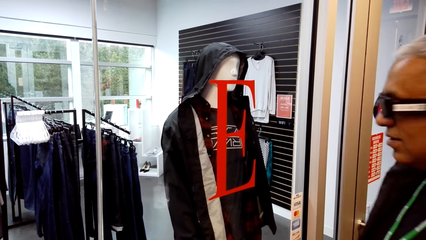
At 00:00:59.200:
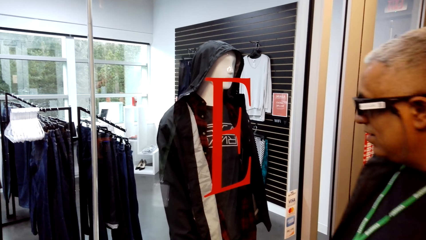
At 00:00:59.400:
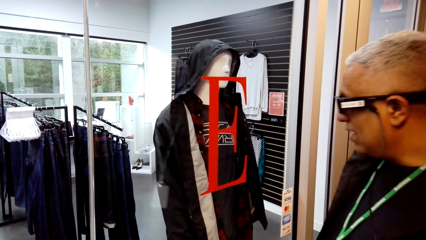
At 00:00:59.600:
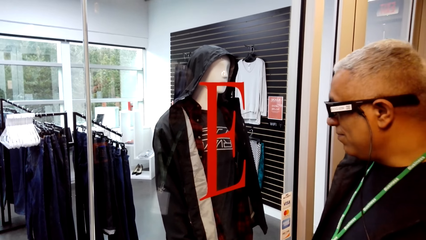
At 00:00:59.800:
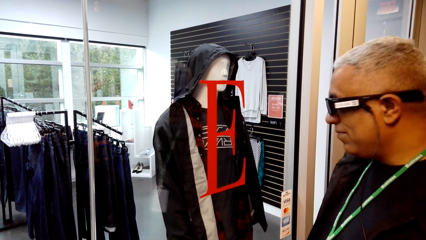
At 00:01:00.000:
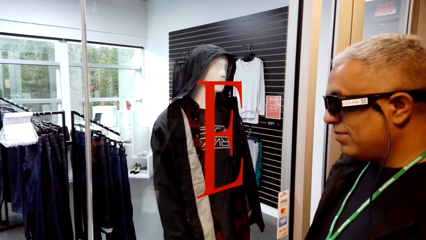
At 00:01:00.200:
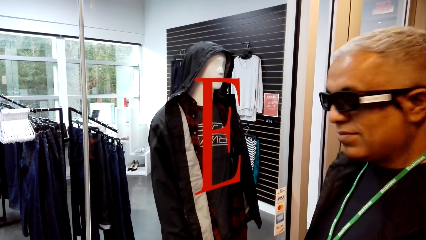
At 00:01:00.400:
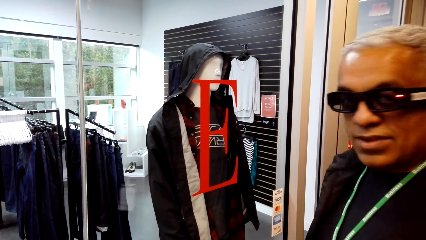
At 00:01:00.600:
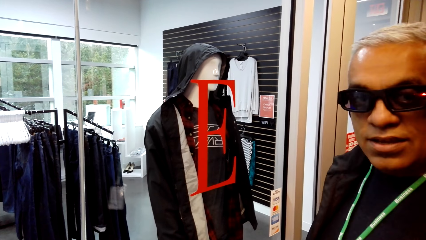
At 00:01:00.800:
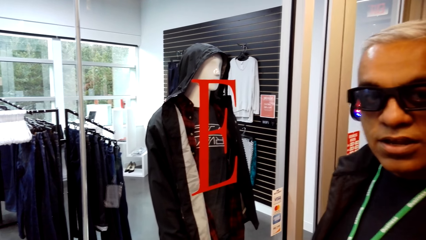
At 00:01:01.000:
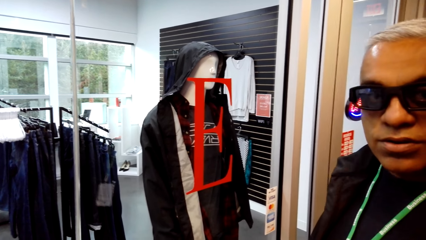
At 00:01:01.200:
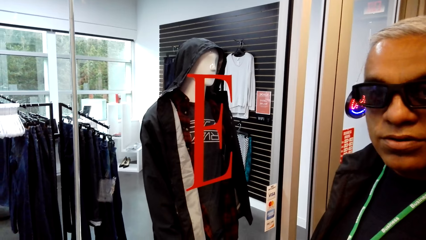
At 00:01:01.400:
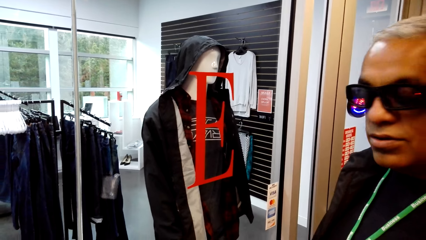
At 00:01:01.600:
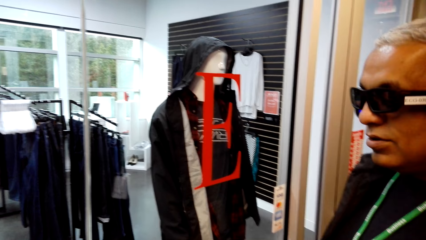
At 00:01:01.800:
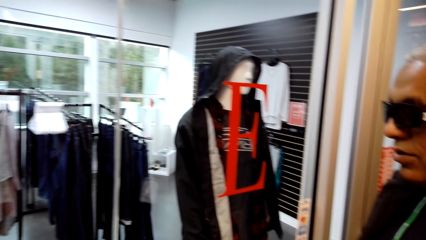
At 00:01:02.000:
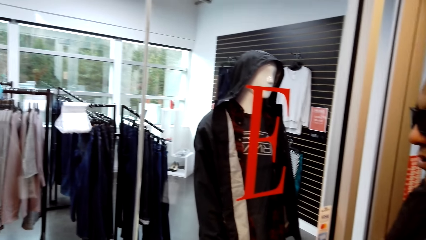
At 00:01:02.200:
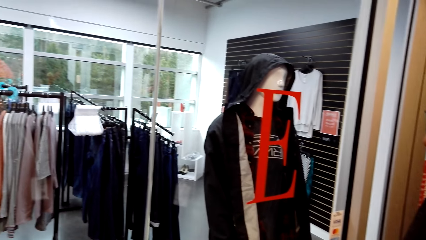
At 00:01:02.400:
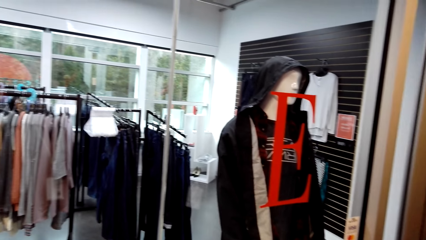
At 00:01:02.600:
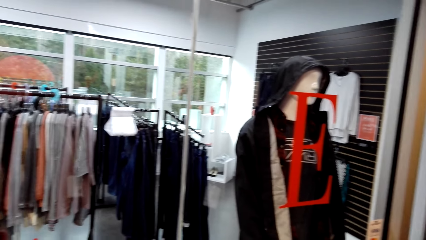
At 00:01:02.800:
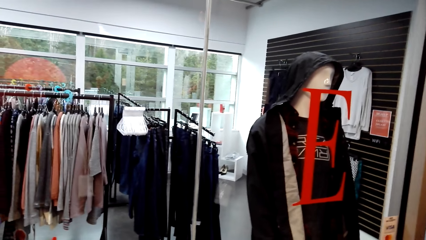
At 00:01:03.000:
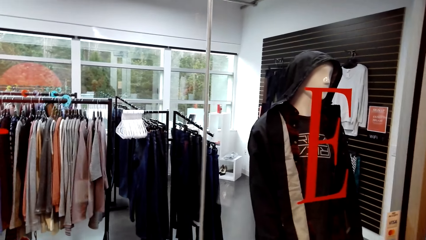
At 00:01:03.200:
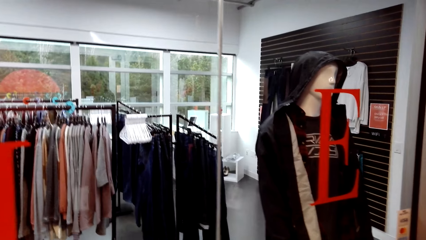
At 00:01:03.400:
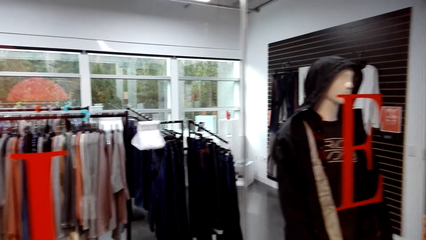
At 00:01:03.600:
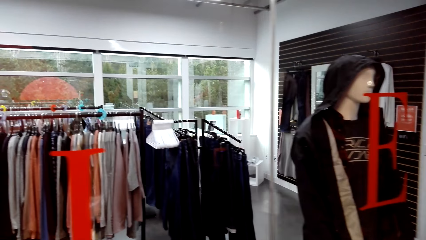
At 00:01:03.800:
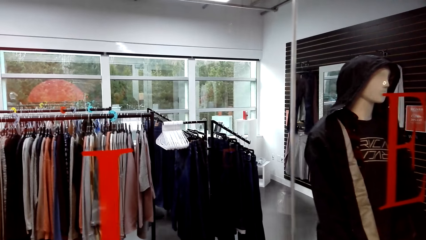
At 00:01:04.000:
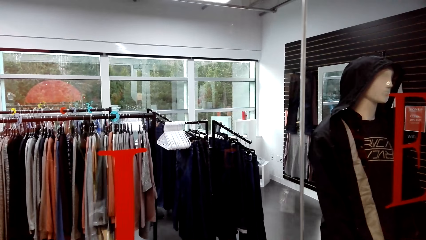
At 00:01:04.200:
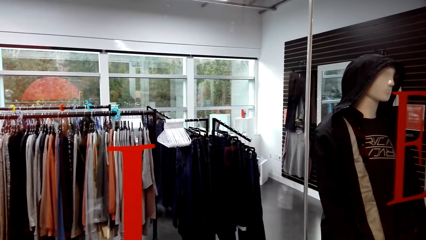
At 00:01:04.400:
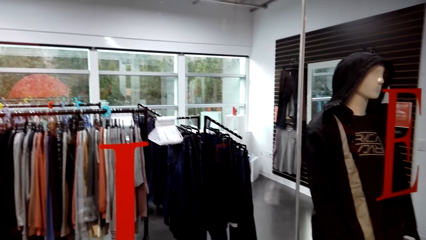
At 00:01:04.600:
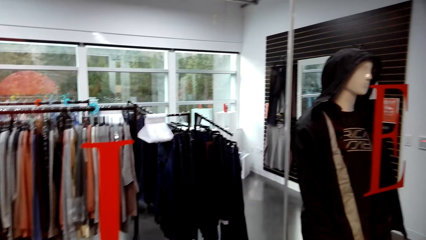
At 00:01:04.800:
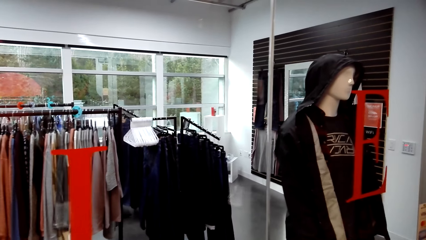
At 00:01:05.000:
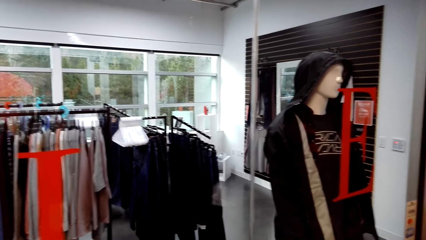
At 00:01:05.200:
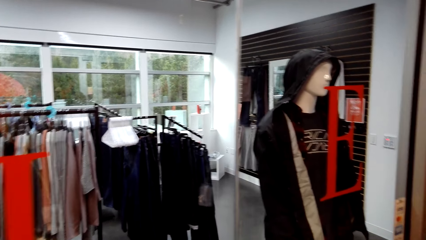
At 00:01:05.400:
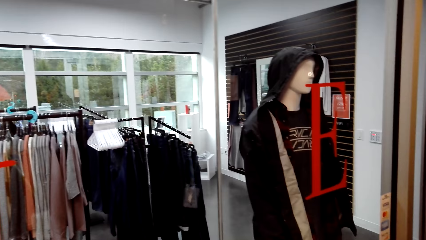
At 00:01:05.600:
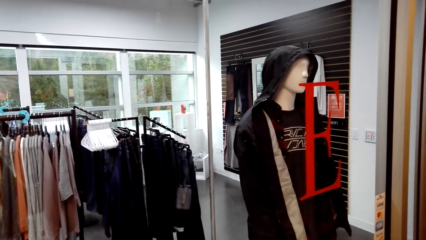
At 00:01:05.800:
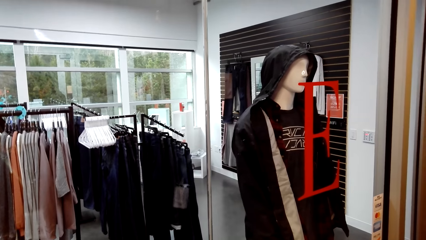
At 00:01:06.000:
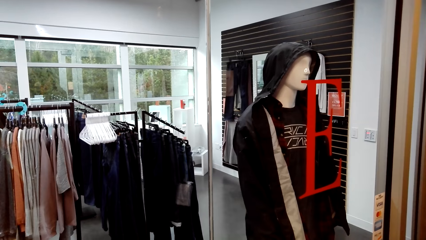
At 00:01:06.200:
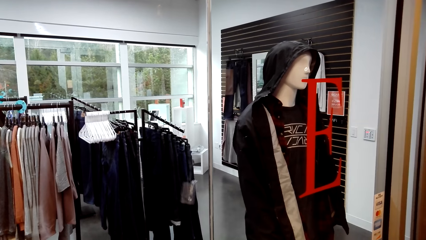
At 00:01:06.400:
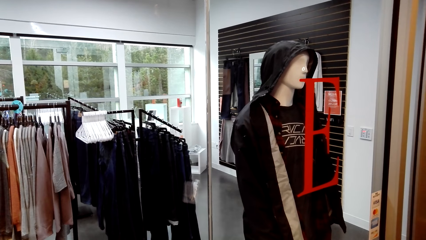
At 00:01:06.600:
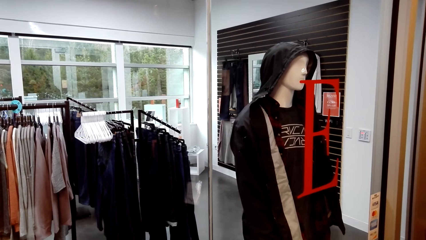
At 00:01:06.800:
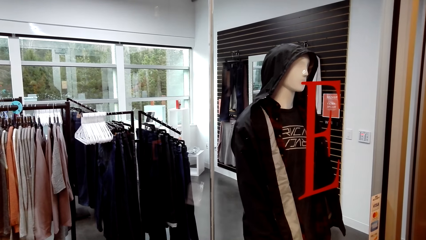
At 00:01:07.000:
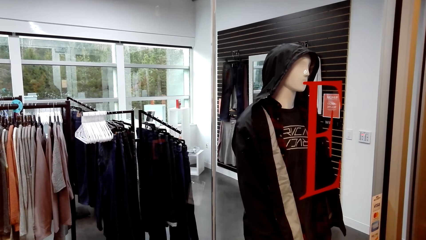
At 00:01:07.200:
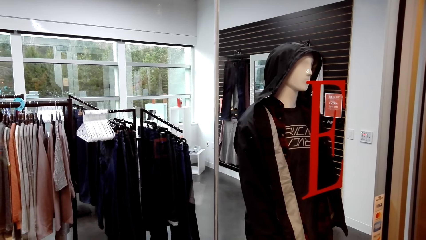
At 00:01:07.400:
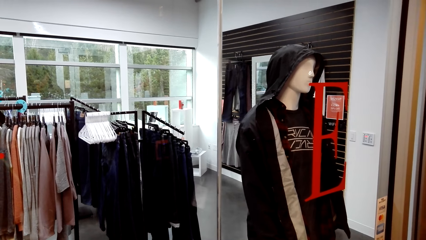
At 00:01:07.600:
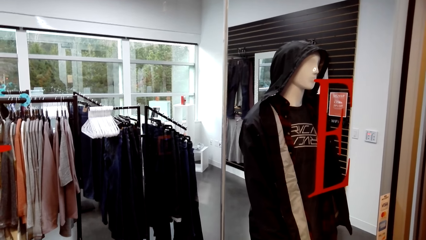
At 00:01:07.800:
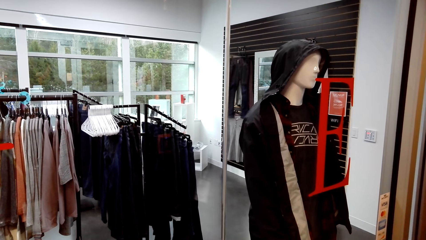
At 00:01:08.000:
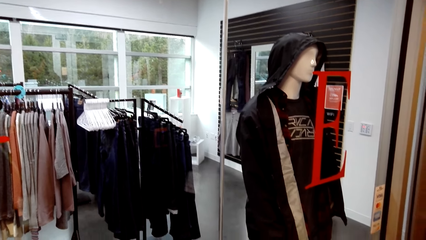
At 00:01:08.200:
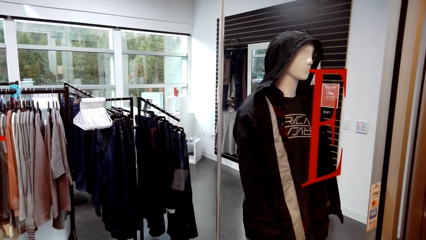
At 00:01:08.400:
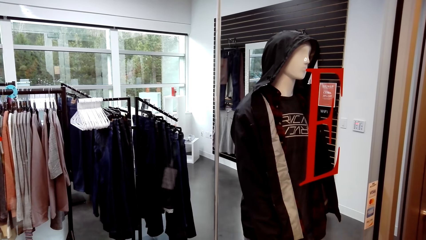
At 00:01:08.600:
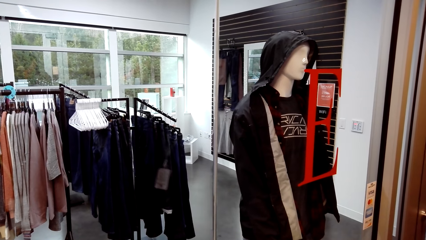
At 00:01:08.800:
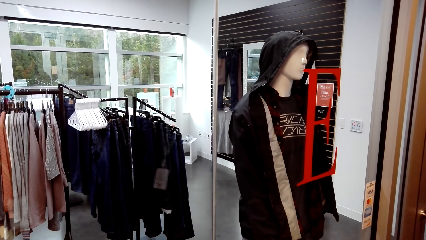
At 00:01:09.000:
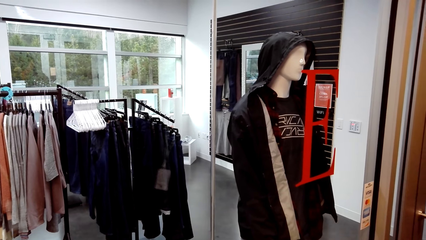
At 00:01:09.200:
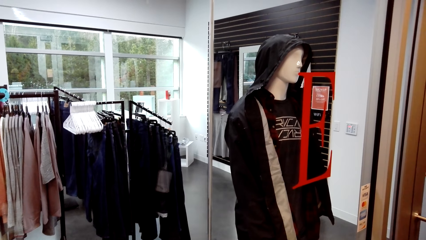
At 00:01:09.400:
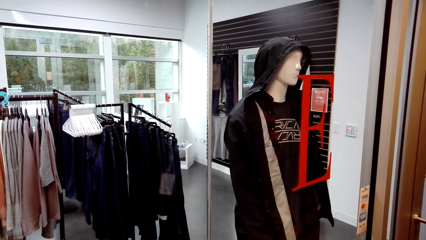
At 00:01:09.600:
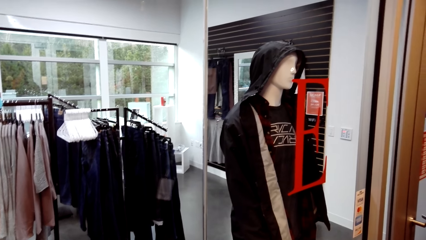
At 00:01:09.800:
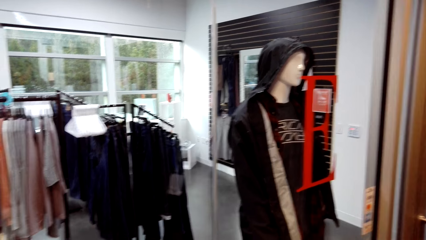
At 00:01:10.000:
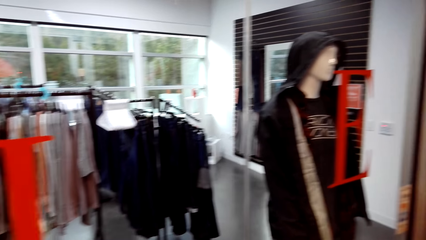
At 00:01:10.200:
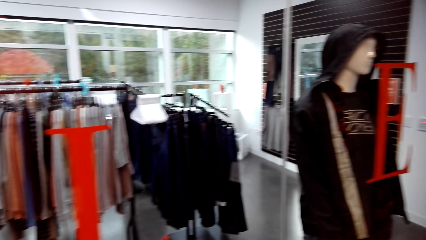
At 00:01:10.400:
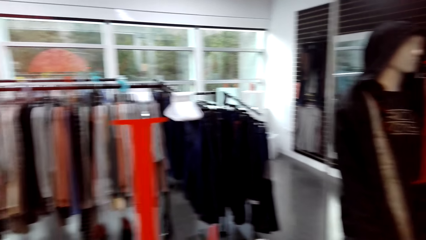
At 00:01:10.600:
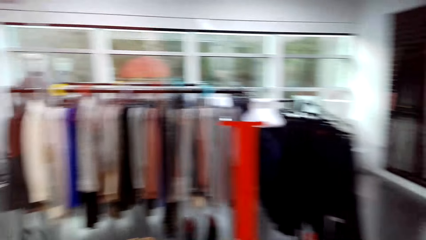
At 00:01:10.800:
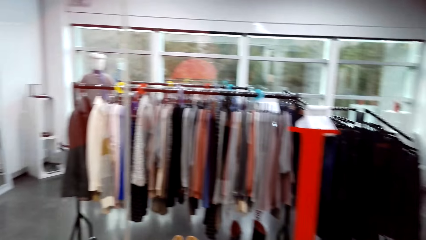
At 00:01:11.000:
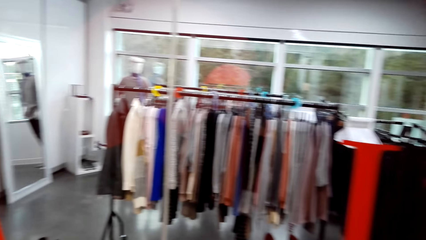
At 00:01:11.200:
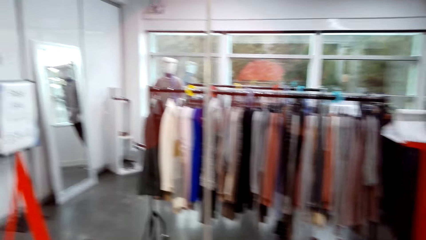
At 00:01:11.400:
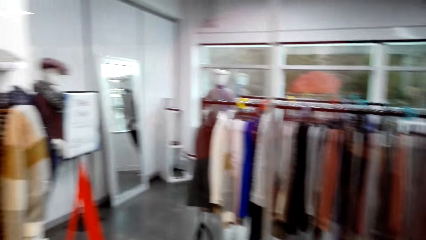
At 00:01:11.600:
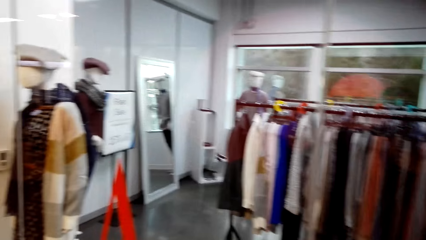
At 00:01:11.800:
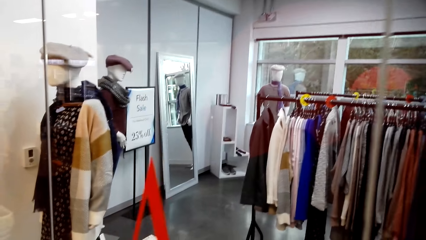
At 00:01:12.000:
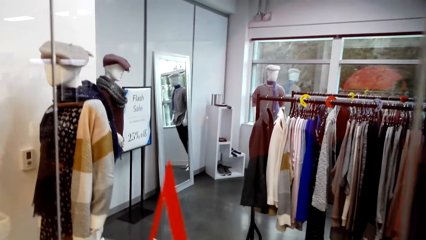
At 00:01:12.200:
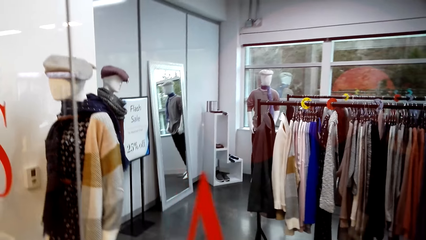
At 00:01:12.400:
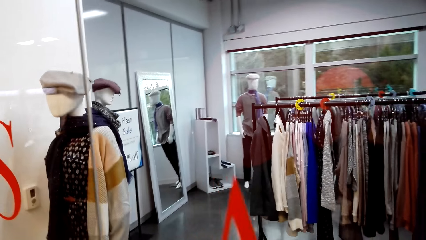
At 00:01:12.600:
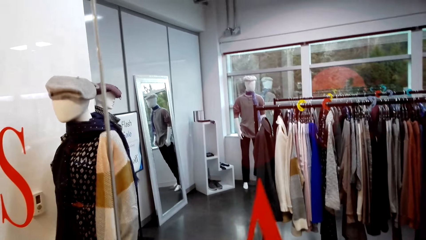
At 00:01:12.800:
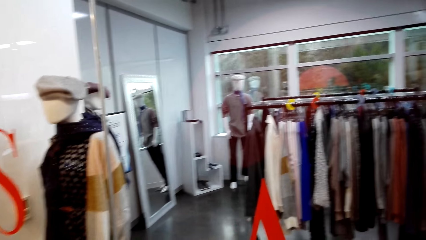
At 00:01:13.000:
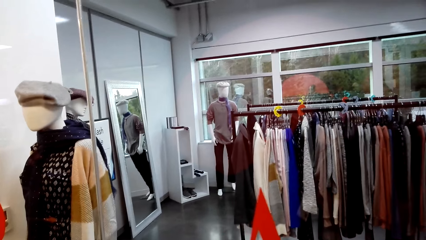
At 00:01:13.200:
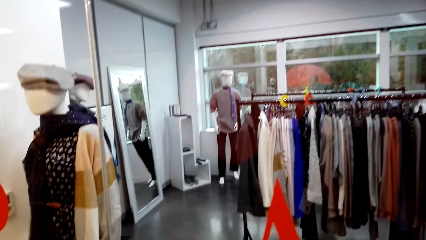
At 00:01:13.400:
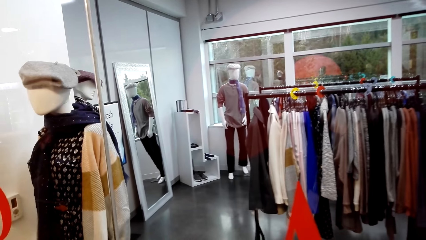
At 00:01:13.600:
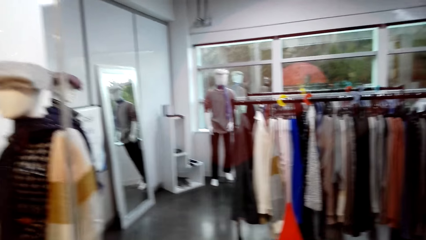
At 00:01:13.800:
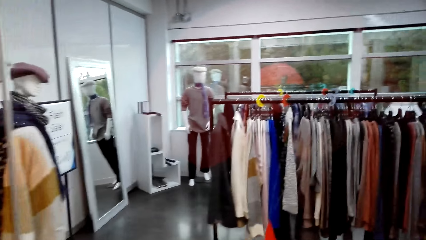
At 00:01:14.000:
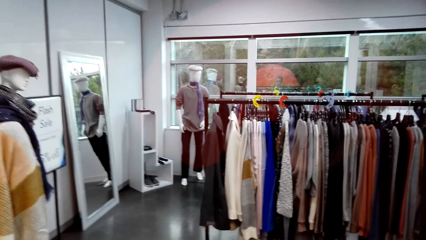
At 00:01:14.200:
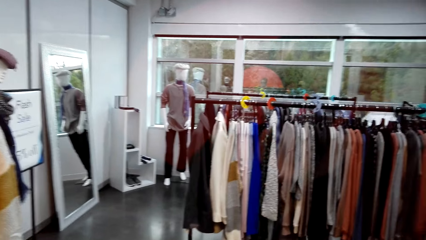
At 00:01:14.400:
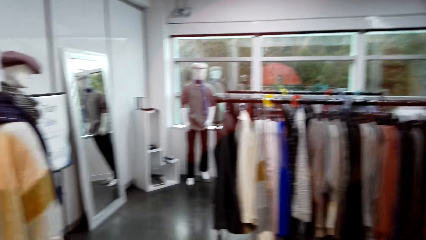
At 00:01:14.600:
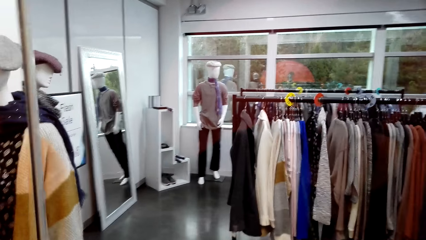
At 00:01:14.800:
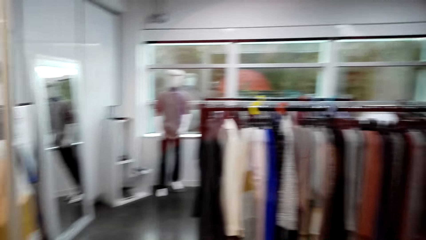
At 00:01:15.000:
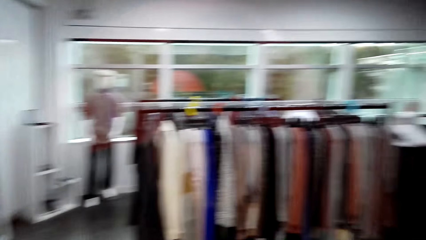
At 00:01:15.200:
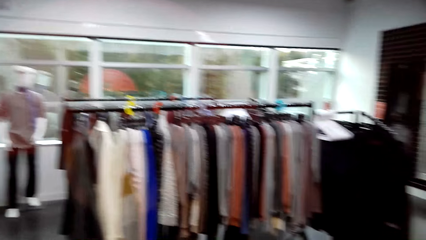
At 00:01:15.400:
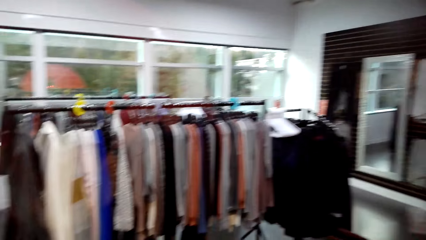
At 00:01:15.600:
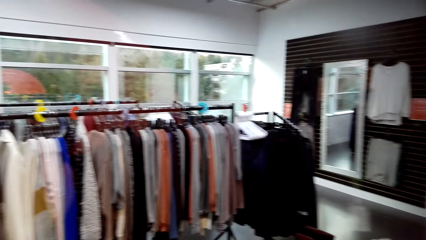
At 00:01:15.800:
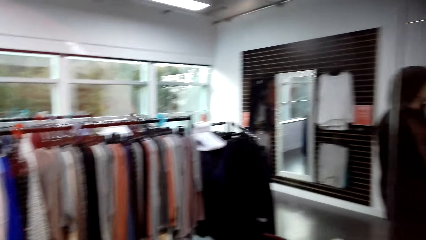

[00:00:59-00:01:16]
A man talks to the camera wearer. The camera wearer talks to the man. The man talks to the camera wearer and looks at the camera wearer. The camera wearer talks to the man. The man talks to the camera wearer. The camera wearer stands in the store. They talk to the man and look in the store. They walk around in the store. They talk to the man and look around.
